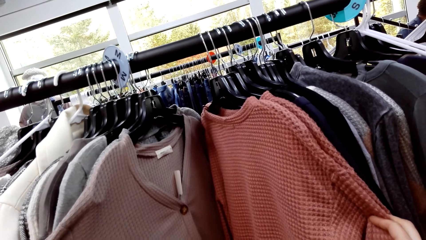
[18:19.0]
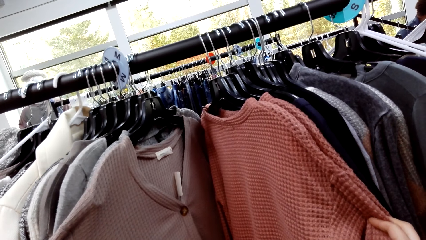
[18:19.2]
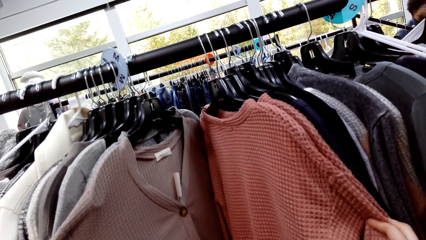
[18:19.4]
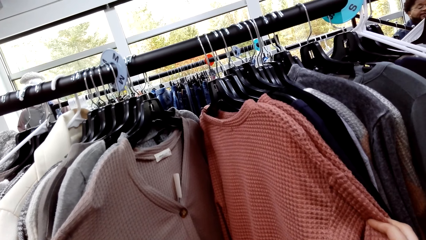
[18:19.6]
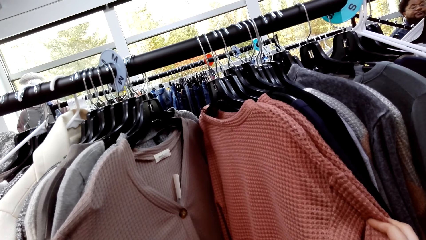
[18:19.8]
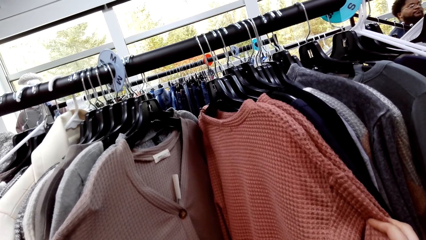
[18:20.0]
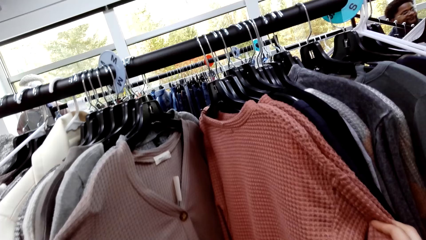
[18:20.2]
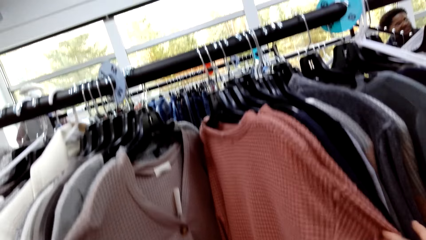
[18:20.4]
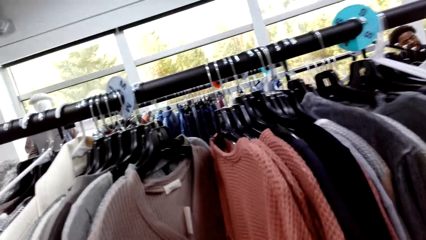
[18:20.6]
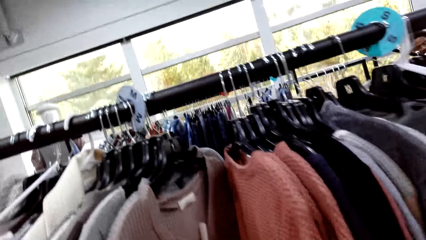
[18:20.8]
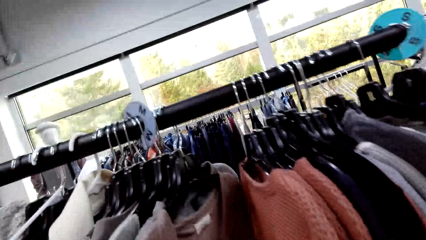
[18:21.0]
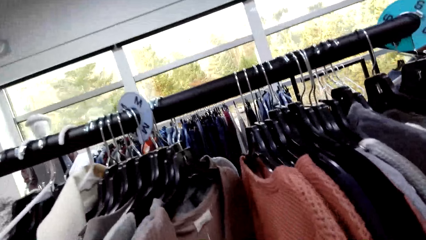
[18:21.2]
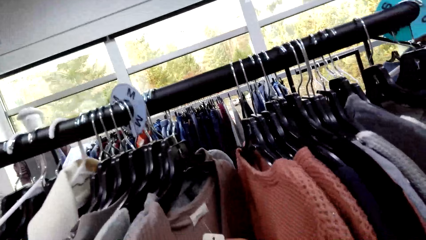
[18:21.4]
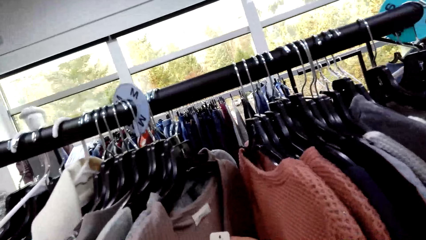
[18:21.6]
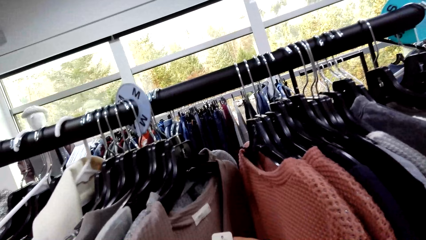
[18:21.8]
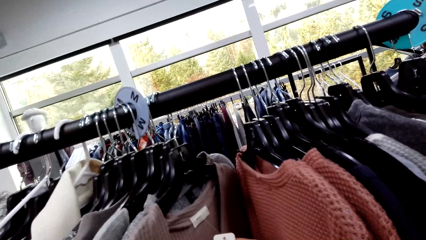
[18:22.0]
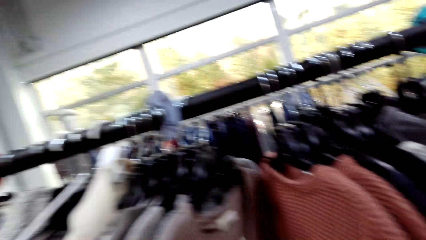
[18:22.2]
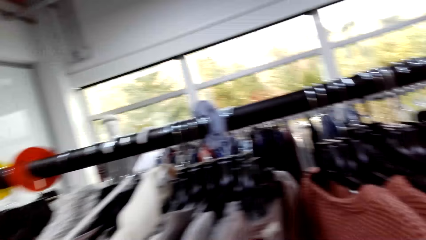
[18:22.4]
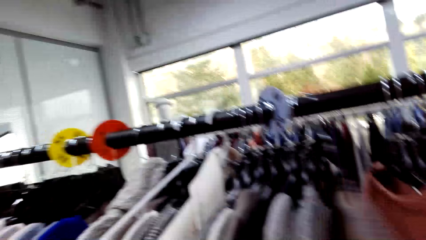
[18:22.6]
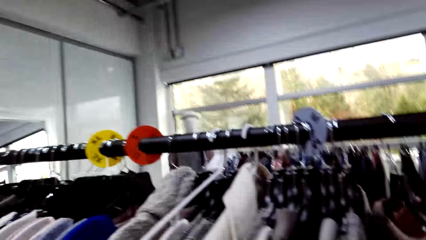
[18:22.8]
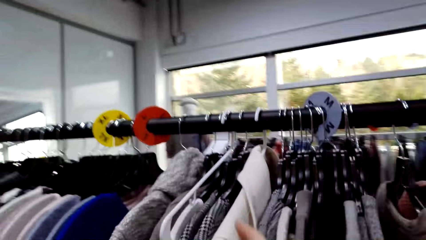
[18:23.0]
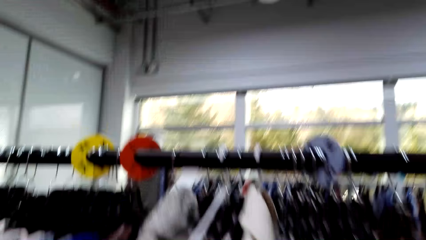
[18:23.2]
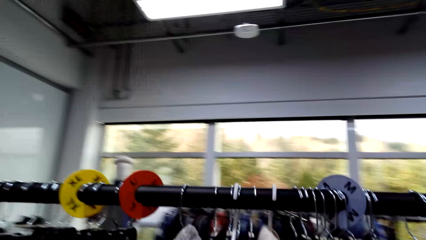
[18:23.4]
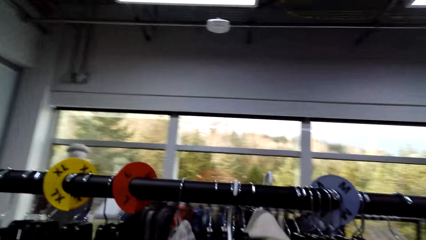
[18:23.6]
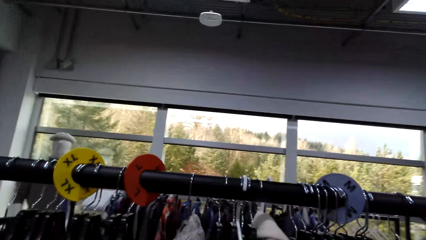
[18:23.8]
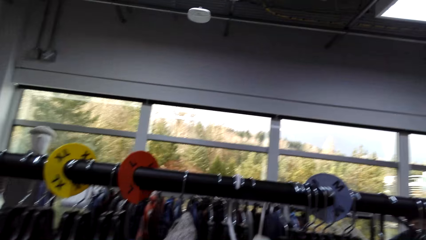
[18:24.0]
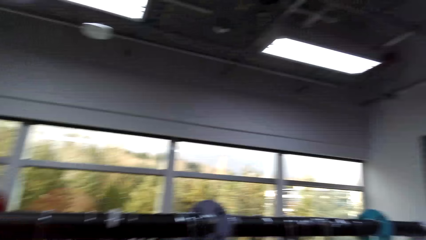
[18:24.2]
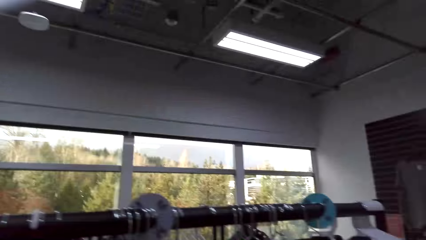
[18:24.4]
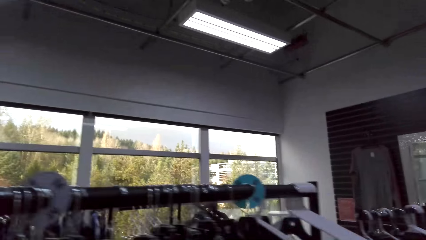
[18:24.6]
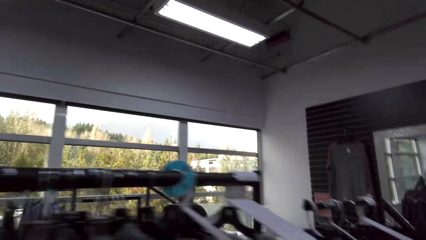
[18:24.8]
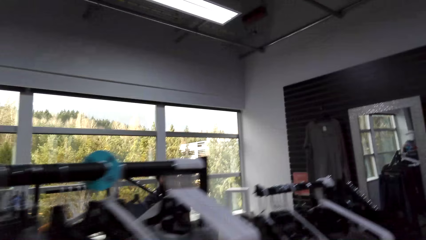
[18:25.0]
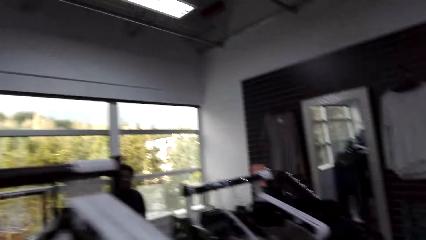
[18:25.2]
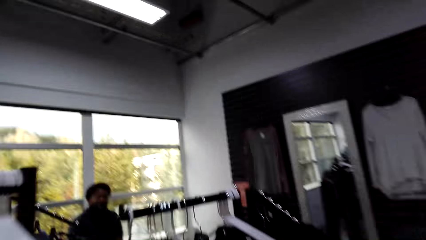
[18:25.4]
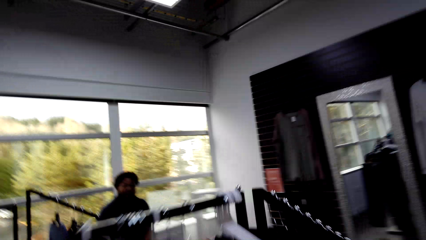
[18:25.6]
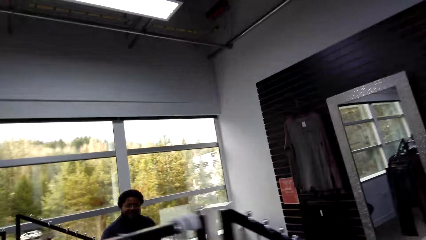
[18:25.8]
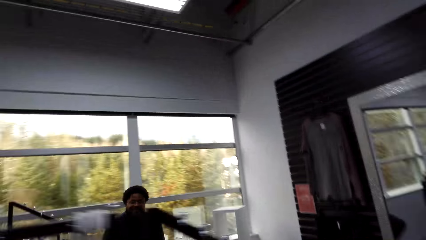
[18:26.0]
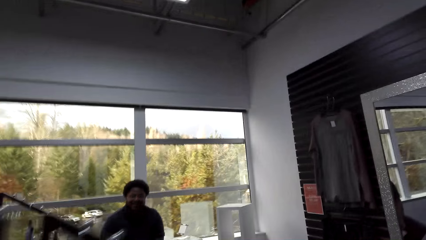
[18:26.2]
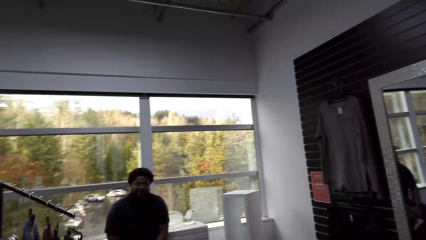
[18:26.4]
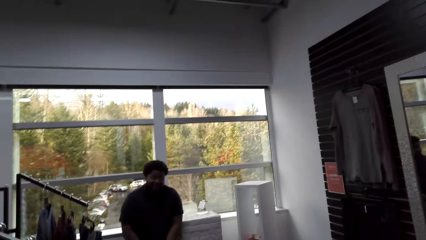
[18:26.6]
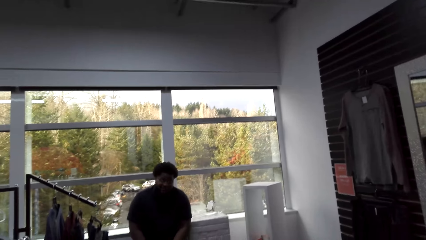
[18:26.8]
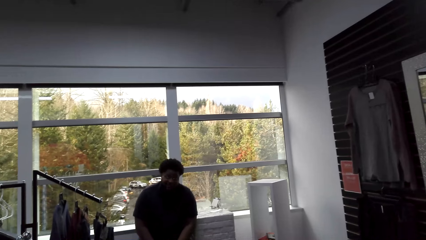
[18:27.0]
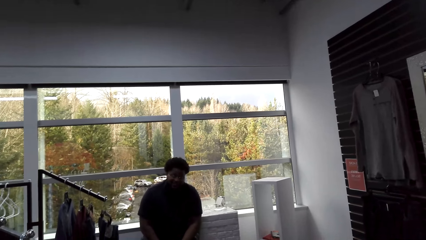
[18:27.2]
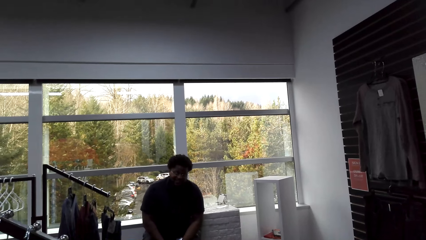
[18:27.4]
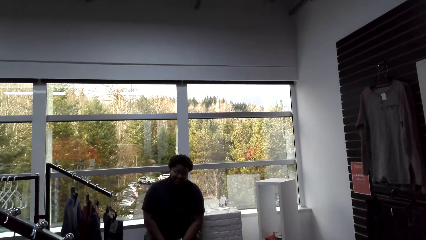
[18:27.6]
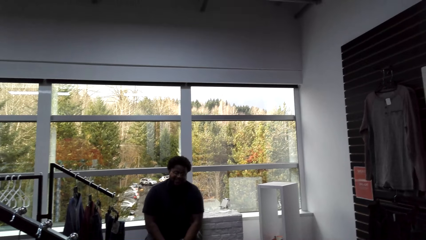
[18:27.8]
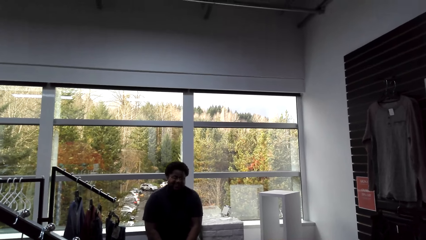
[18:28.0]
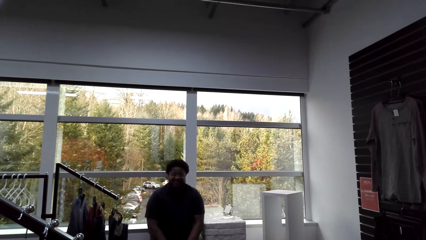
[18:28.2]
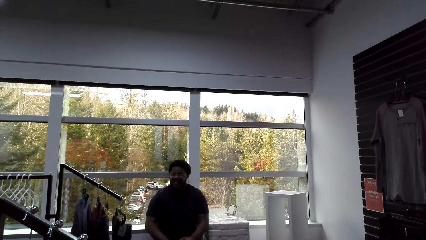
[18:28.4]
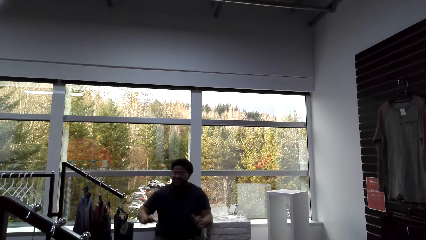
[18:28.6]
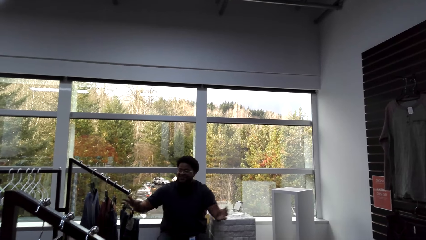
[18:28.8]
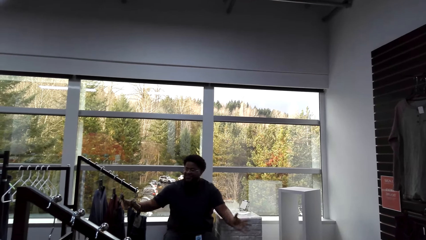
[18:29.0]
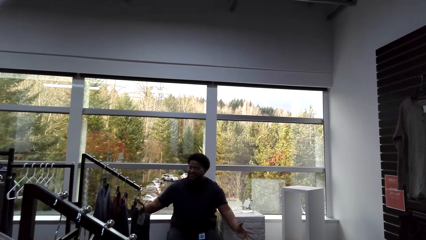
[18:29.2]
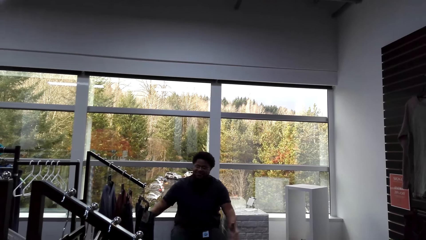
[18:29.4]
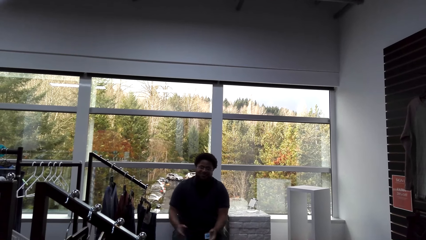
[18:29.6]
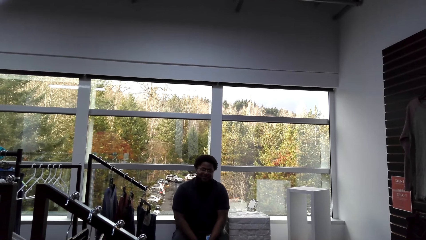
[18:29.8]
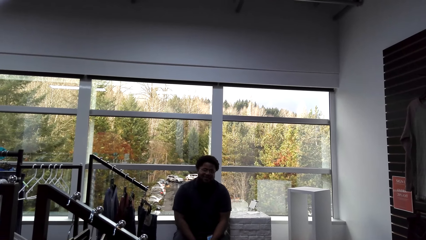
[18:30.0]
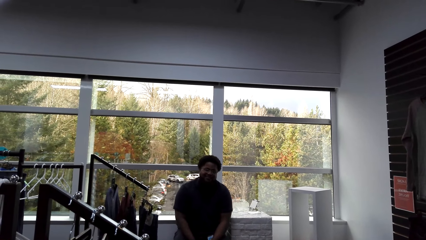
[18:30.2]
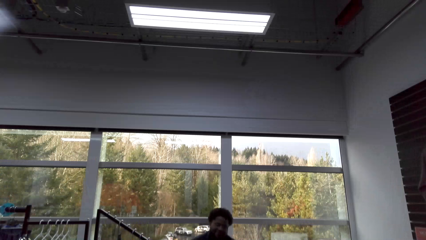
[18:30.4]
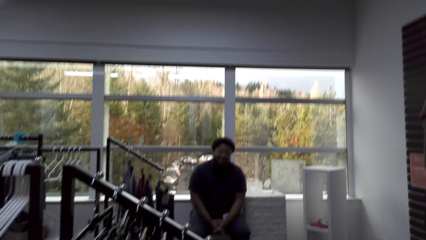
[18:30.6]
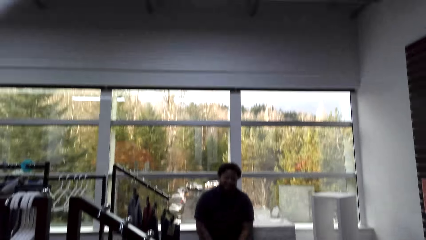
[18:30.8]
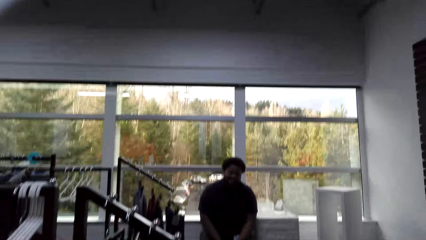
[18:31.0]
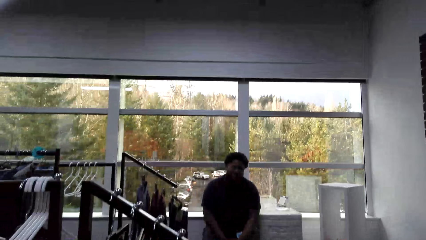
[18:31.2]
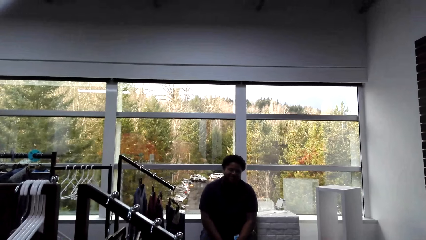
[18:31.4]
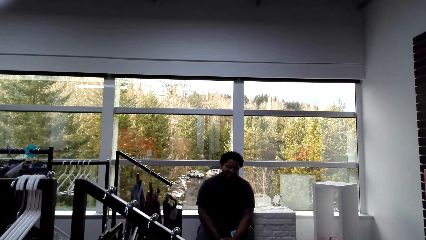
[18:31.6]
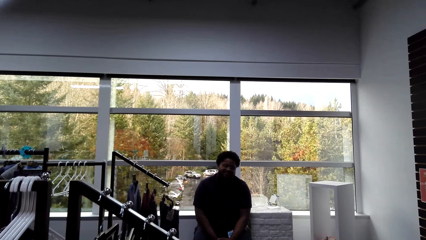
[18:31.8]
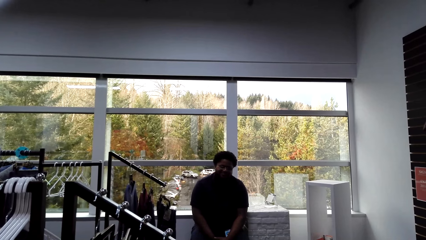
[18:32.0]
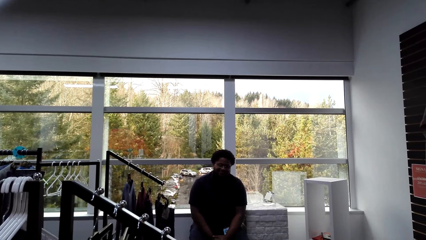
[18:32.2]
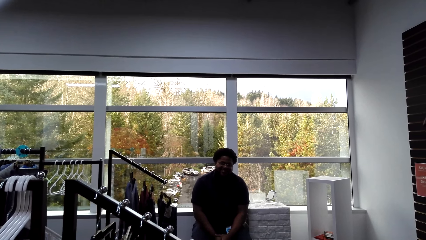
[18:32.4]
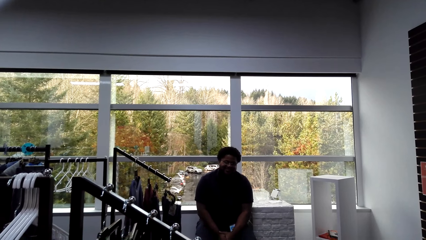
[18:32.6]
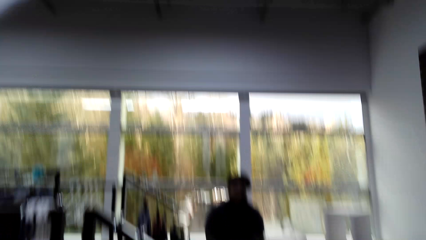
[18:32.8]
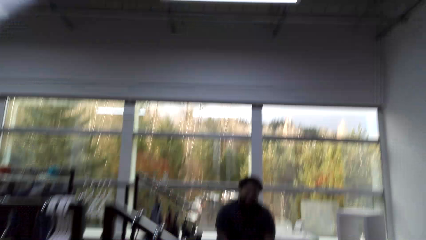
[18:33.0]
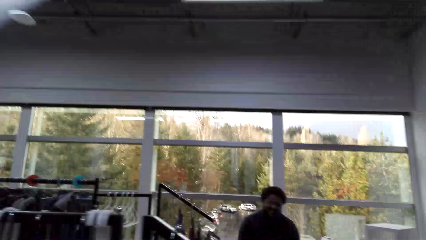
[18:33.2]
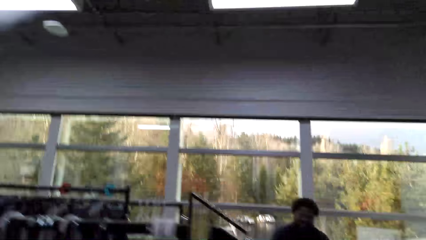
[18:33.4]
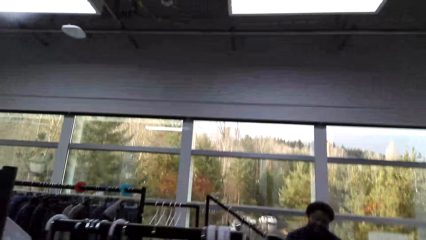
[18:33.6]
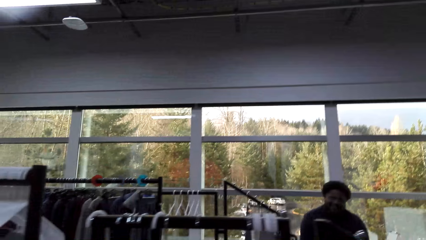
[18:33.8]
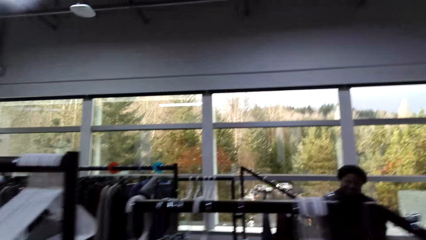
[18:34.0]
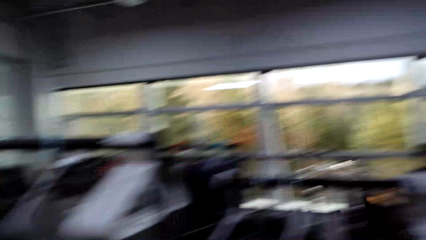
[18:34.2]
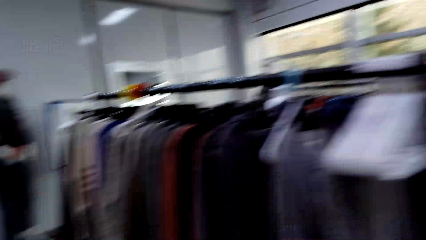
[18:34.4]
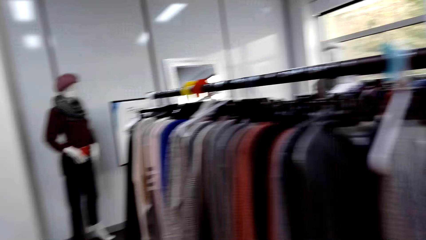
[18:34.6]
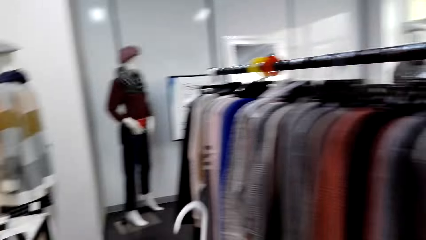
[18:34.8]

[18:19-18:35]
The camera wearer looks at the cloth. They look around. They walk beside the clothes. A man gestures with his hands and talks to the camera wearer.
